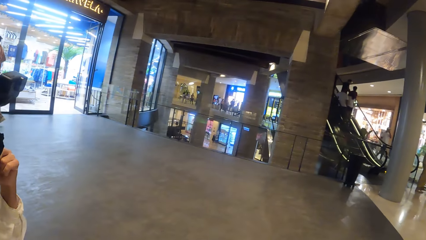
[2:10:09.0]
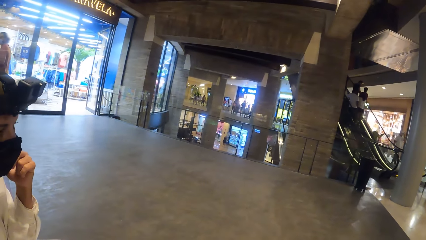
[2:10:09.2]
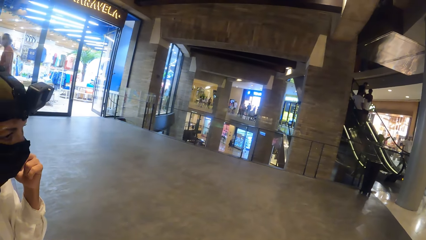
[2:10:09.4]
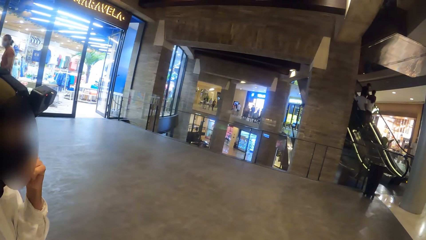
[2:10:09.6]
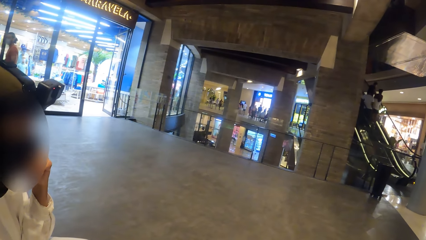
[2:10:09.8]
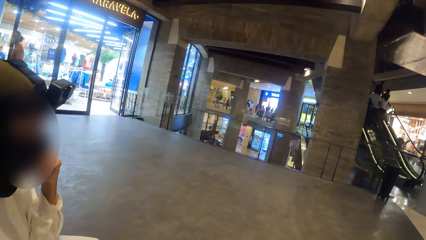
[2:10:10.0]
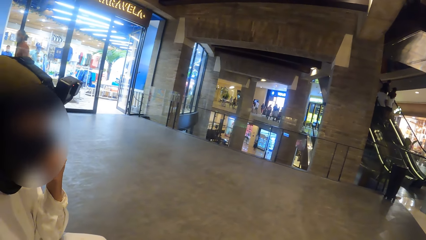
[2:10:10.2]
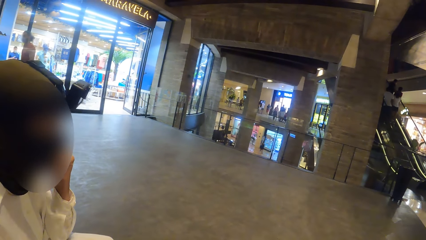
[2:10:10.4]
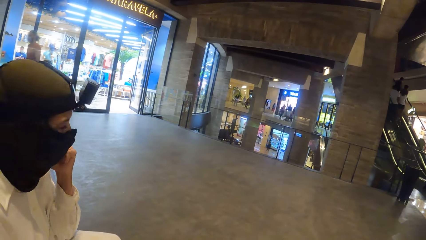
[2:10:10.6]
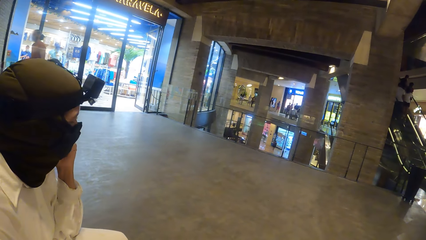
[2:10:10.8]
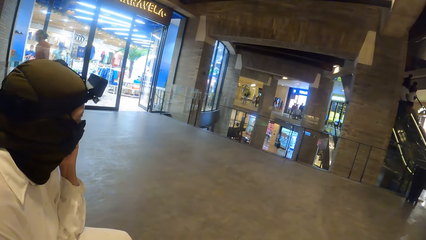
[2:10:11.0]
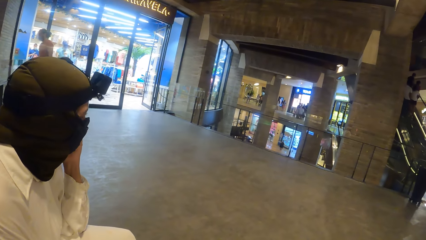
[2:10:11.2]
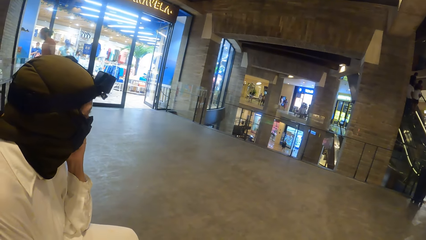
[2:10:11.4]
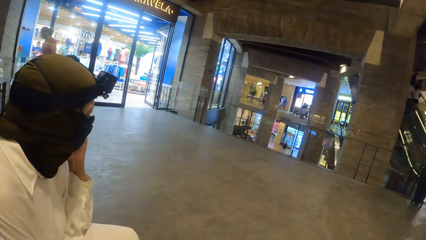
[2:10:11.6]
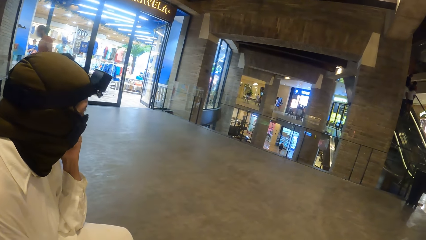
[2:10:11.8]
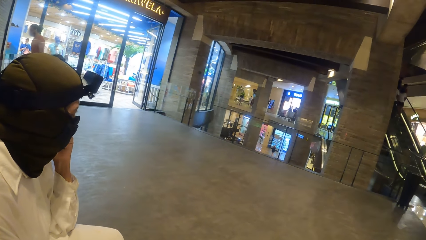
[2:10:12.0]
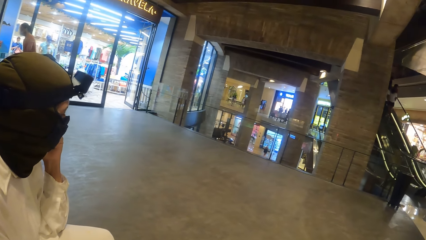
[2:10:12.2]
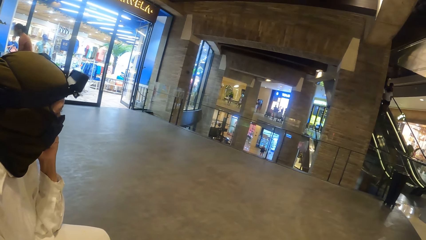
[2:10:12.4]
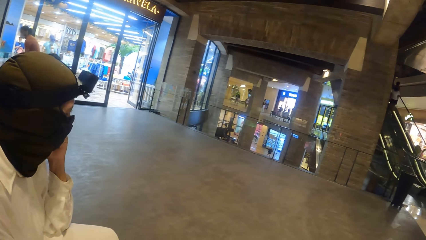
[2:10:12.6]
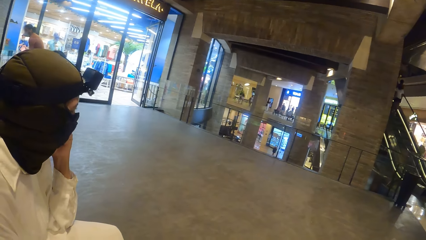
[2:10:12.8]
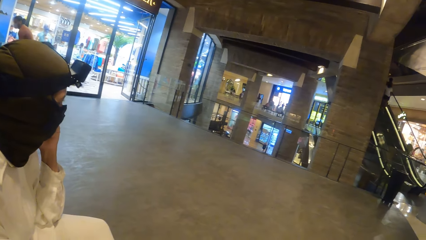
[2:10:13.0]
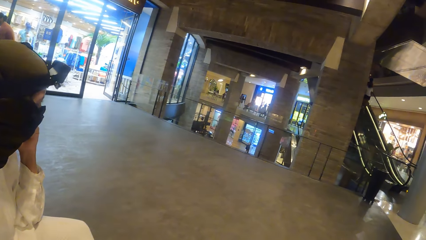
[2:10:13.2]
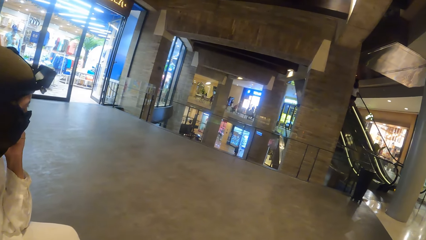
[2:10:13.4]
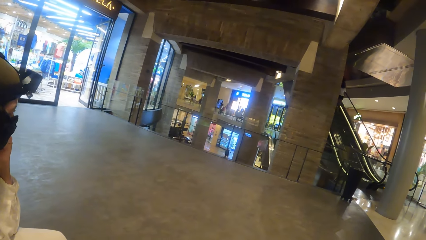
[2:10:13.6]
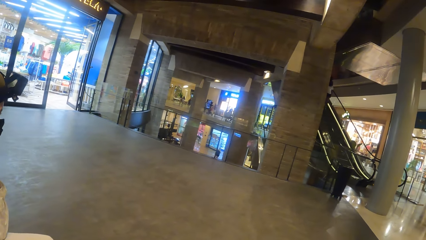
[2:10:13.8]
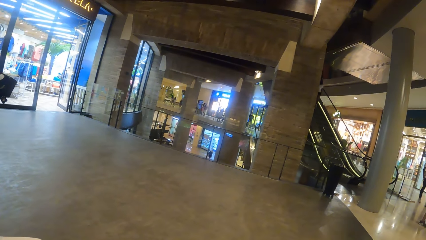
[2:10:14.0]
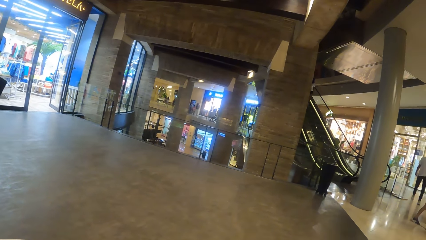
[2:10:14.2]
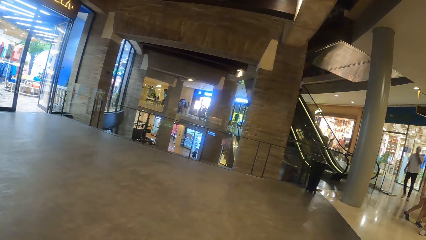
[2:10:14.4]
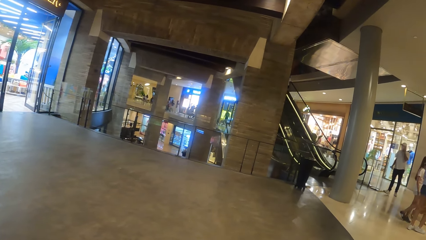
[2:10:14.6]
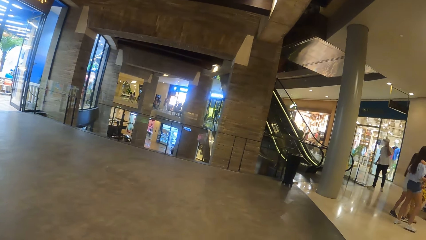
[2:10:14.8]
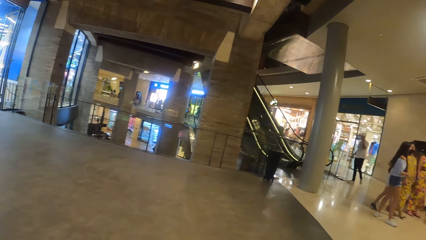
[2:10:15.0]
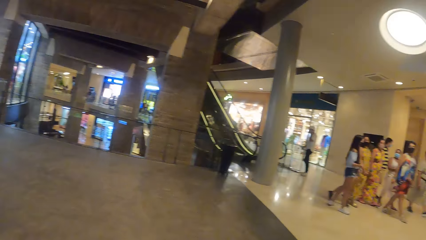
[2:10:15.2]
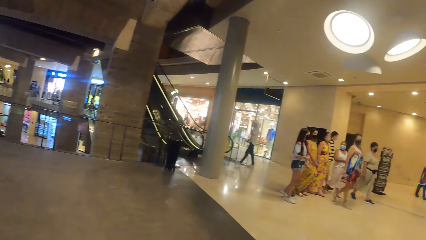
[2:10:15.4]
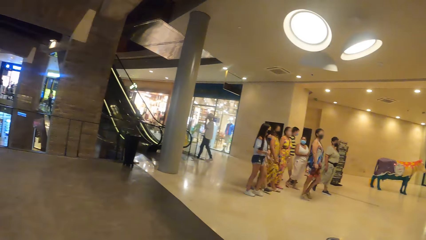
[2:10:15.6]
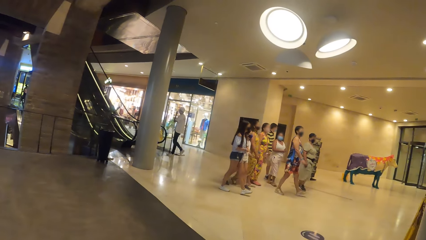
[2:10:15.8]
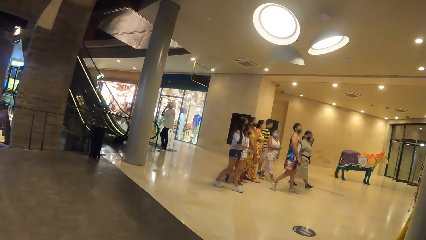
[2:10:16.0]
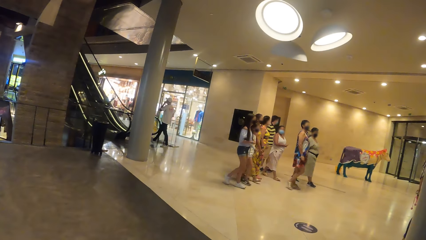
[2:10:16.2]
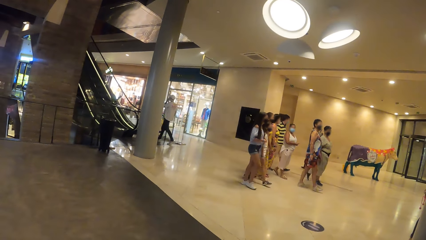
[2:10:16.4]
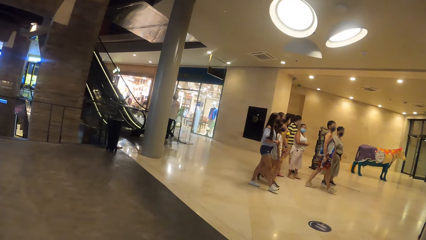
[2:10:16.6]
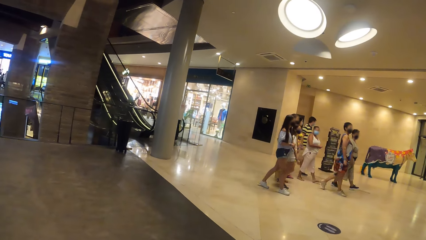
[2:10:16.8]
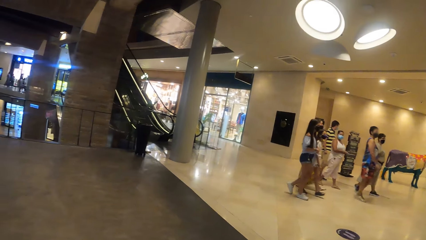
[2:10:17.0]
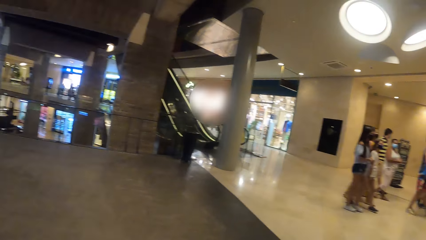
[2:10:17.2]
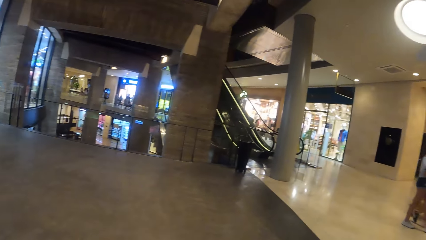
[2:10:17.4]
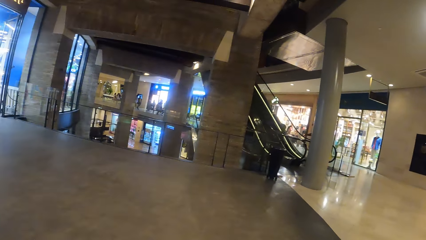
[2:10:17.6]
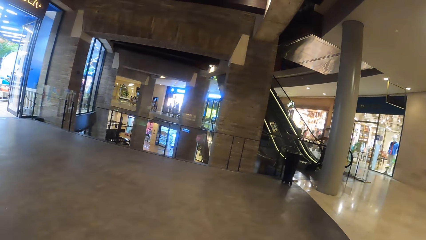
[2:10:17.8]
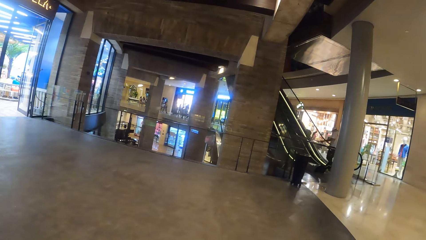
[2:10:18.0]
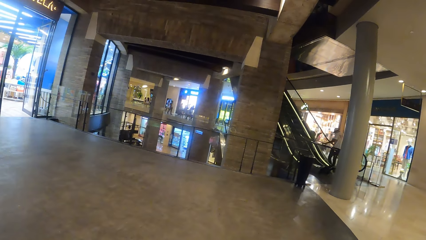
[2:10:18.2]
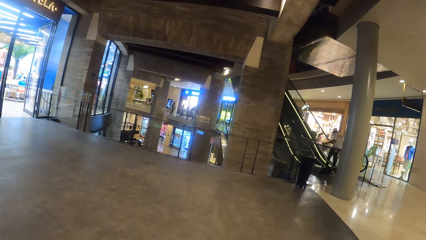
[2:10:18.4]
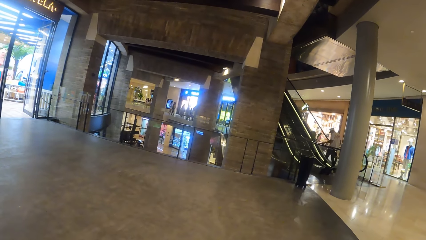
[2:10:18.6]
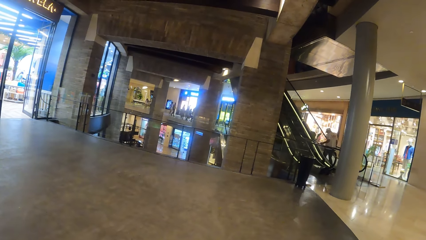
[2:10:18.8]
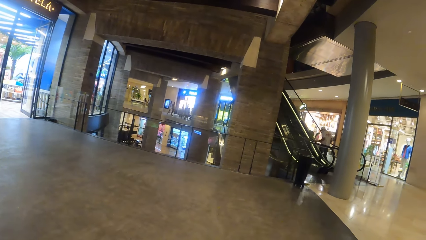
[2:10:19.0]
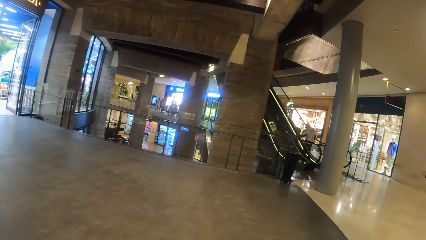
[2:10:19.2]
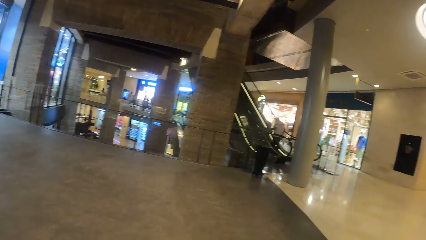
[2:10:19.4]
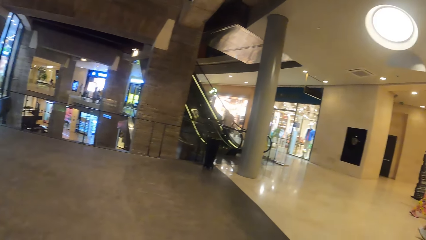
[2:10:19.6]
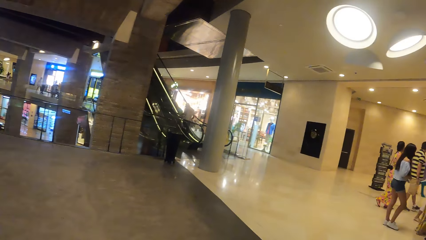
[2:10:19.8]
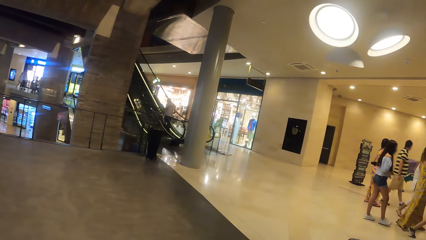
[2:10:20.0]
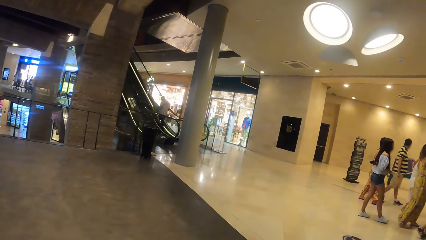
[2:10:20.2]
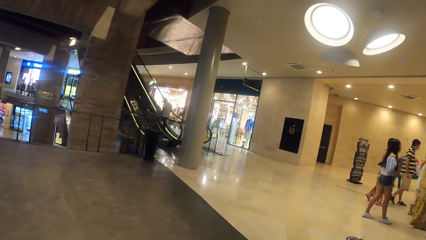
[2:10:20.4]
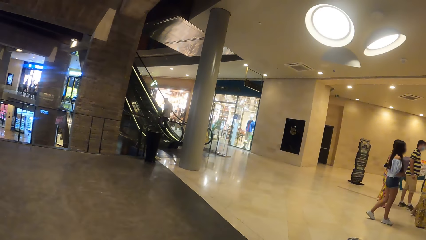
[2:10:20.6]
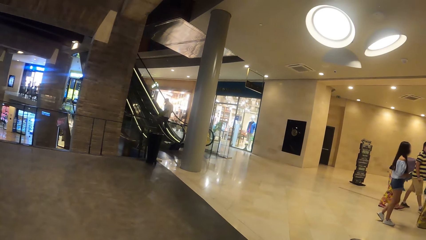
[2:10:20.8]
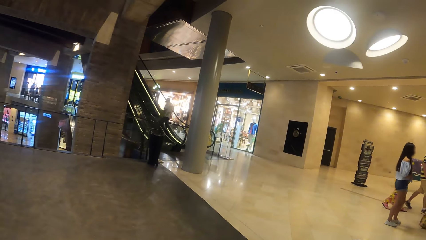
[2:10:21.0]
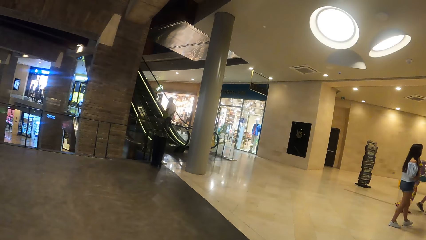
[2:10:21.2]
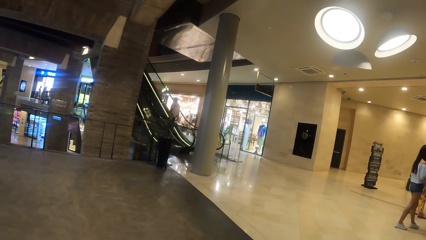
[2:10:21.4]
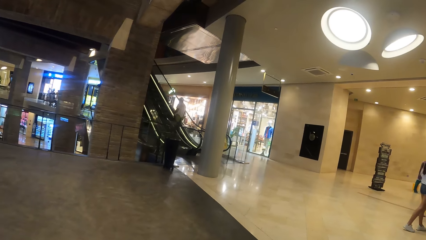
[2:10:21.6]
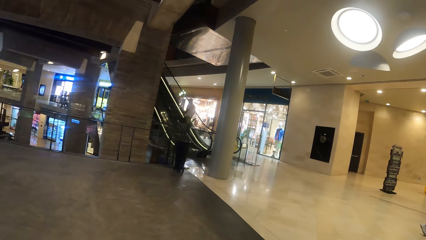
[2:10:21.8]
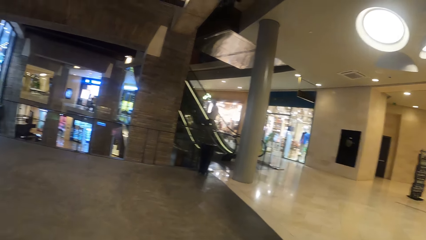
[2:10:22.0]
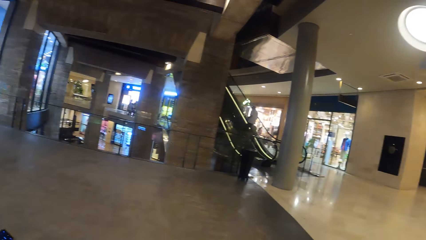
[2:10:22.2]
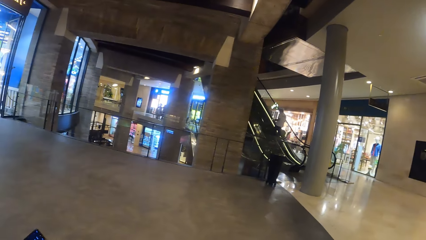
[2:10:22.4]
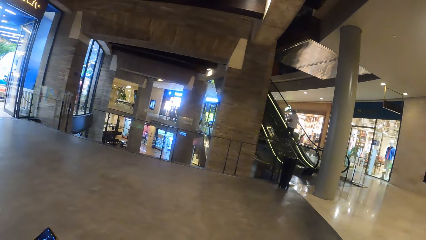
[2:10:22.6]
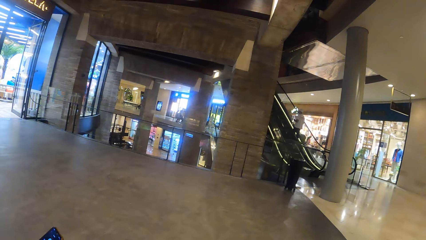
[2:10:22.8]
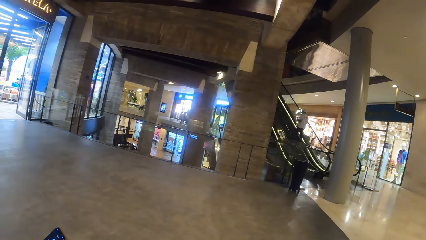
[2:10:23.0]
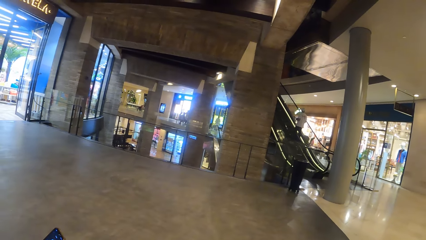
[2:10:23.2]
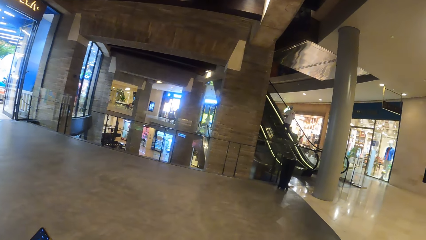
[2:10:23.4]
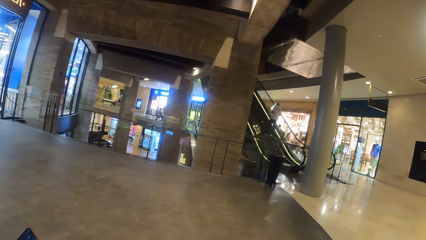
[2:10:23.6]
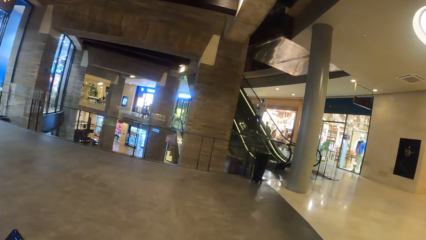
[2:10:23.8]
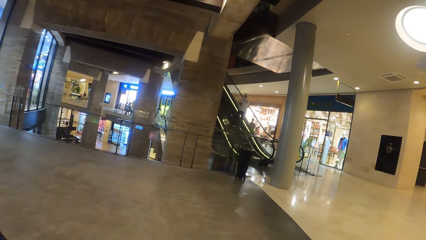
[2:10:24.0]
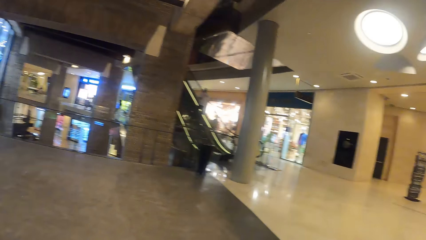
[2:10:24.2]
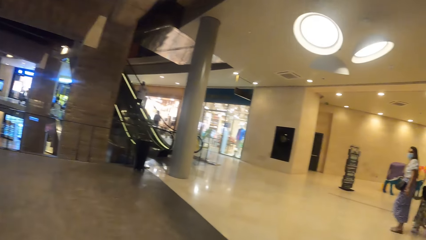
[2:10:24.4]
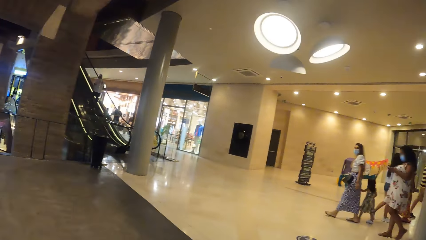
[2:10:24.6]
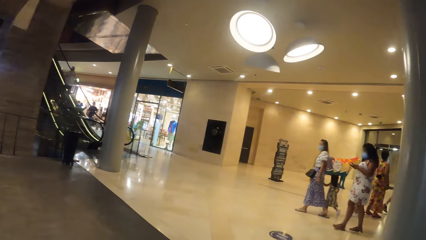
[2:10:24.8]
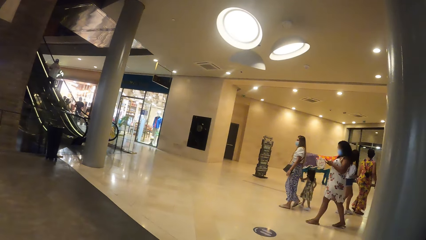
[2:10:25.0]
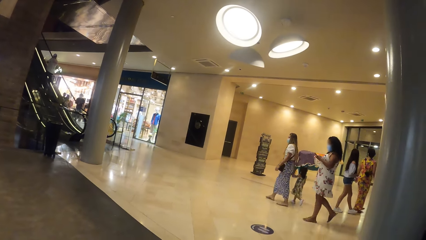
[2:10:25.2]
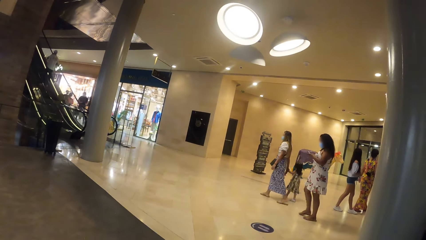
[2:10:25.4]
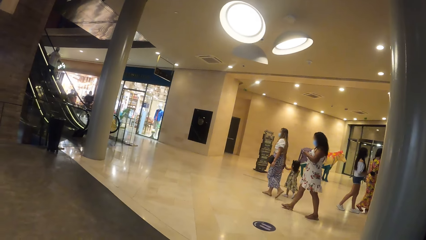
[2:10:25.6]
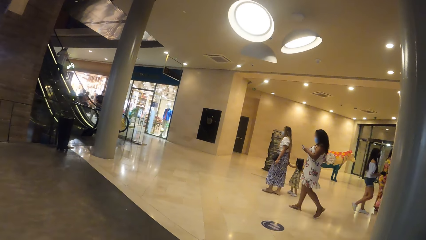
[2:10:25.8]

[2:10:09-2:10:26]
The camera wearer converses with a man. They look around the mall.
